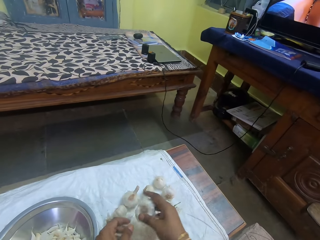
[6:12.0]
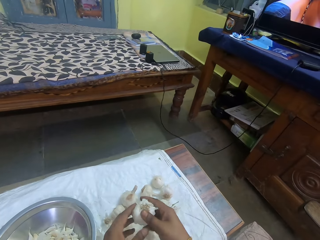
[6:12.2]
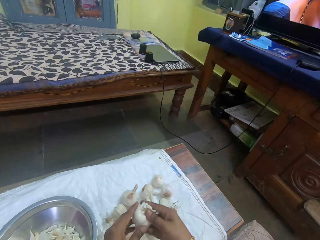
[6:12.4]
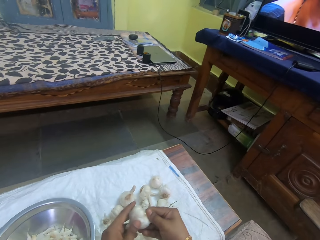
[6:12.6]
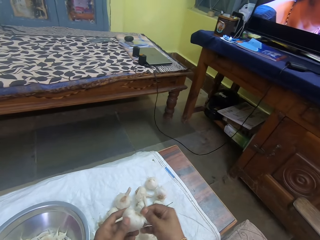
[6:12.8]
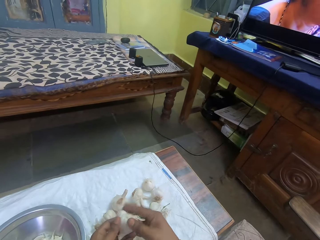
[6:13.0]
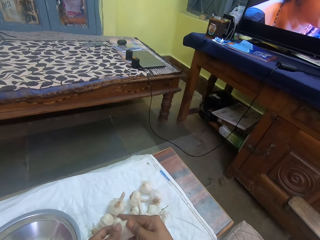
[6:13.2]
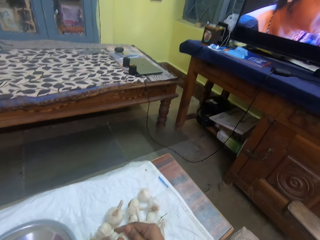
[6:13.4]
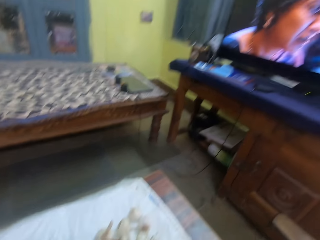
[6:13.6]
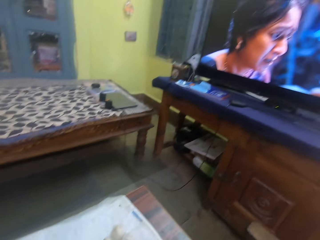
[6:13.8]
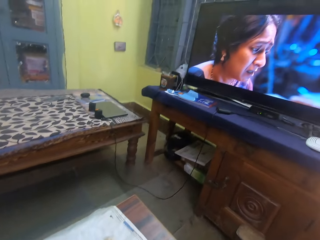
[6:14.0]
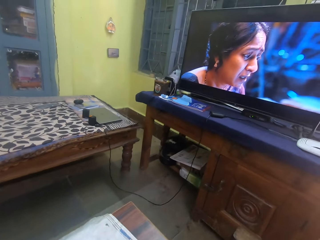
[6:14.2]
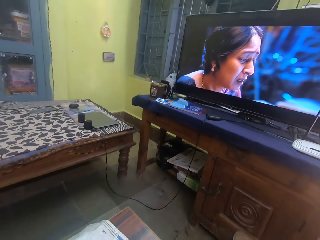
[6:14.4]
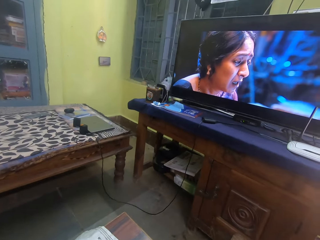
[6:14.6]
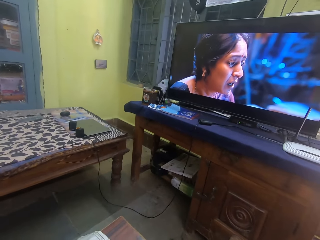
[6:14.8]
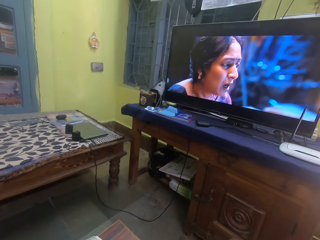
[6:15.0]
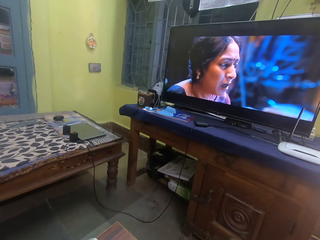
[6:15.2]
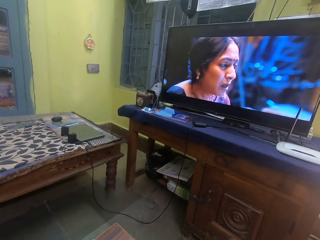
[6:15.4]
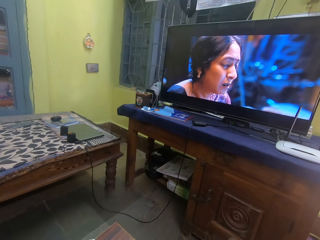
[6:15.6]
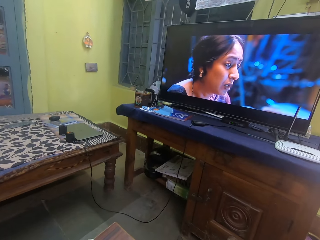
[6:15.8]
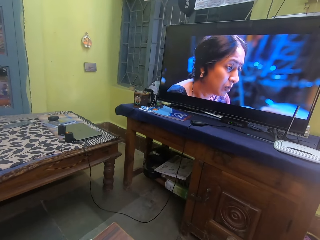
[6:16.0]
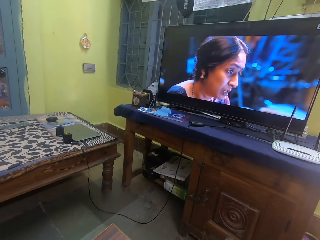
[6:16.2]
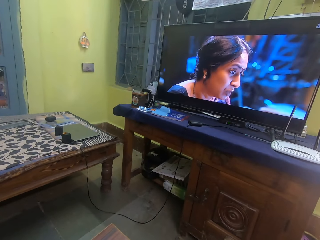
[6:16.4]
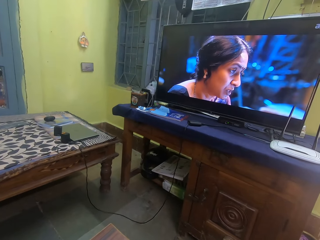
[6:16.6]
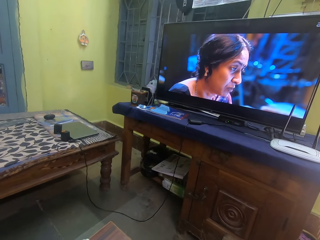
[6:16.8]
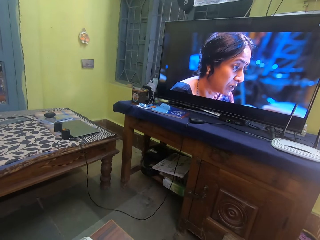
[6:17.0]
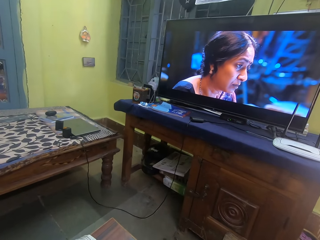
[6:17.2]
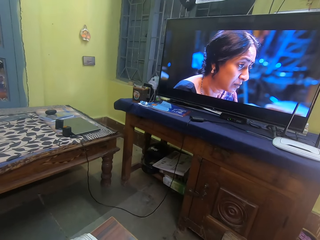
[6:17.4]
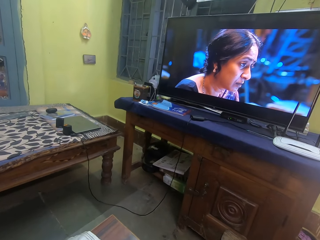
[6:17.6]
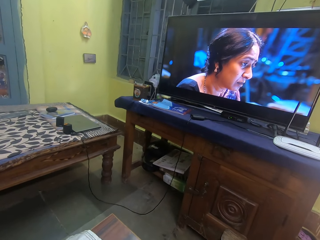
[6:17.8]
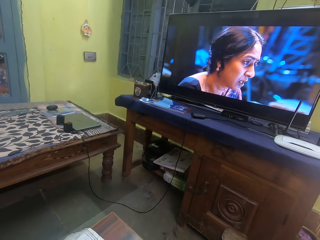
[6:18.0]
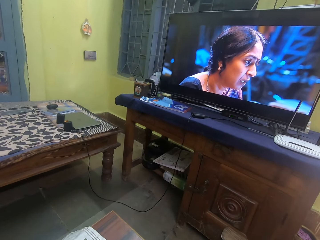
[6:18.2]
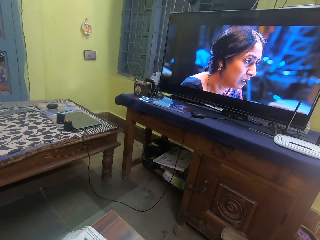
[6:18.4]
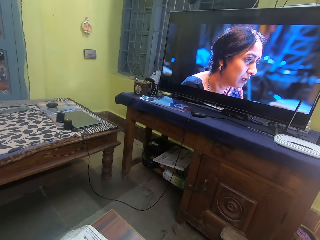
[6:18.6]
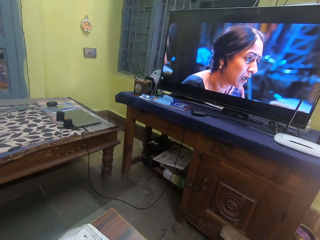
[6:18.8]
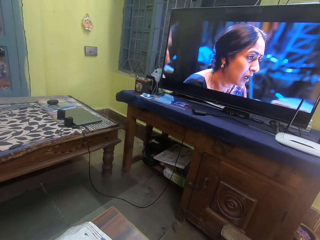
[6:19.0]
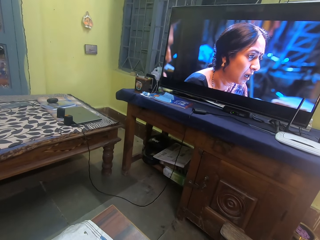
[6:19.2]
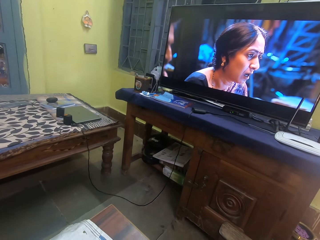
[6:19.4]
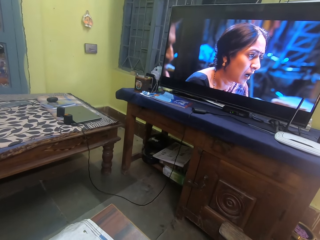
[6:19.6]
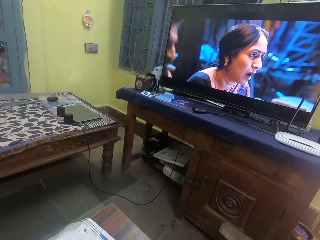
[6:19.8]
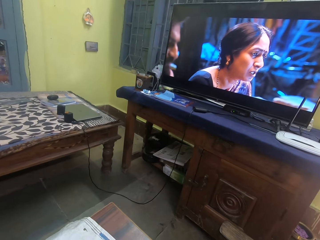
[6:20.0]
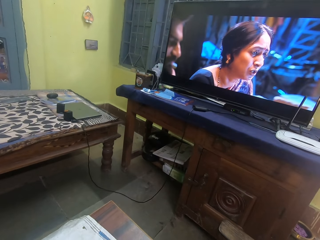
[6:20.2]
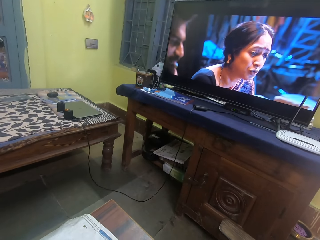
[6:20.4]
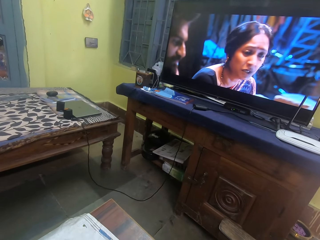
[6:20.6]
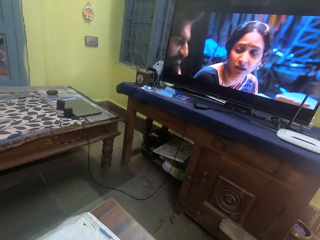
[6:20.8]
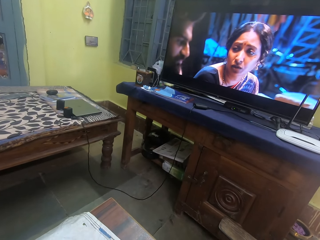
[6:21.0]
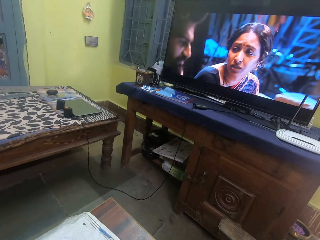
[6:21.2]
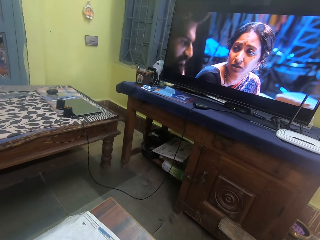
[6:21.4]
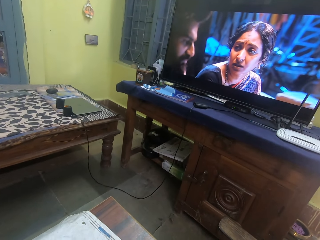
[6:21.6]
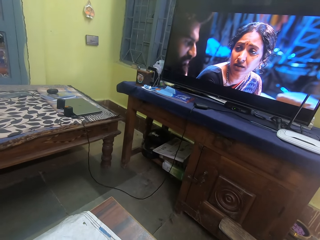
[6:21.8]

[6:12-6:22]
The camera wearer picks up a garlic and peels the garlic with a hand. They watch a television.

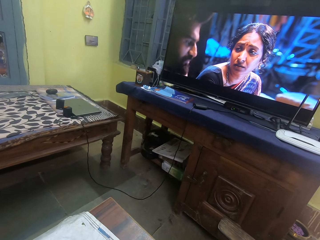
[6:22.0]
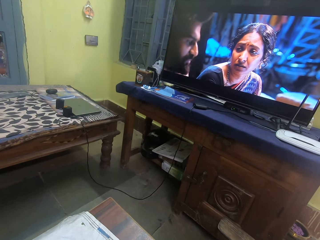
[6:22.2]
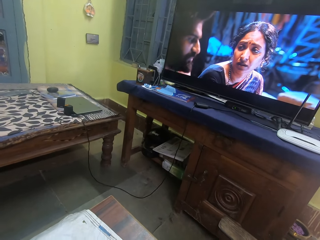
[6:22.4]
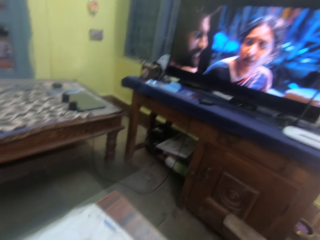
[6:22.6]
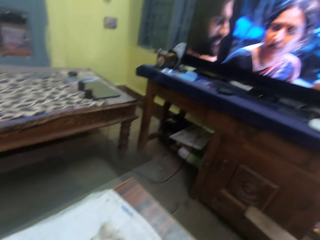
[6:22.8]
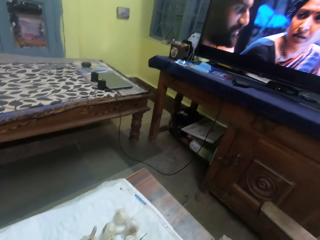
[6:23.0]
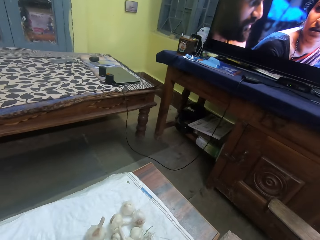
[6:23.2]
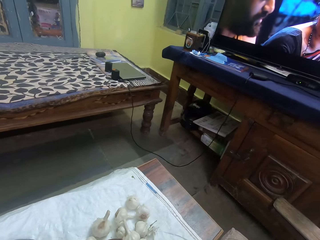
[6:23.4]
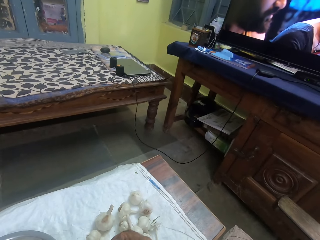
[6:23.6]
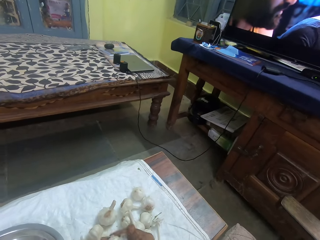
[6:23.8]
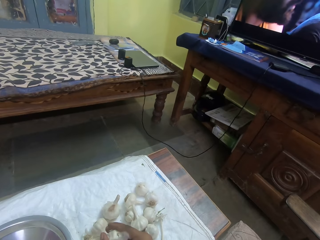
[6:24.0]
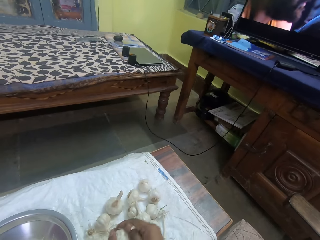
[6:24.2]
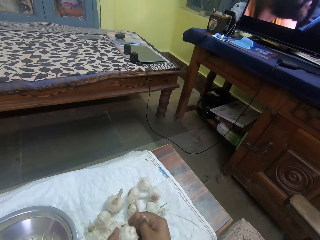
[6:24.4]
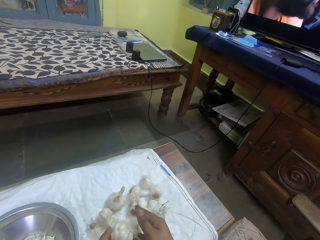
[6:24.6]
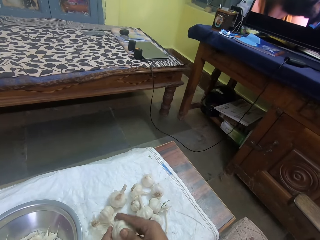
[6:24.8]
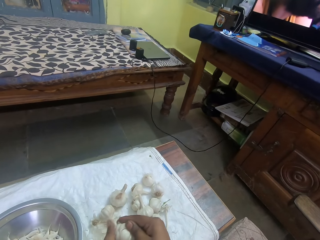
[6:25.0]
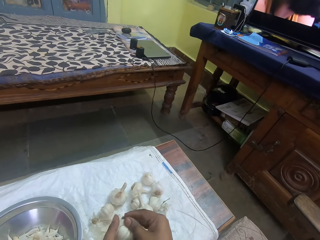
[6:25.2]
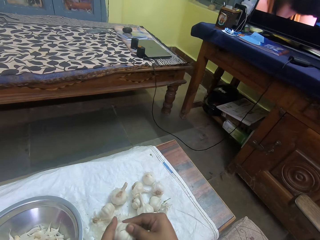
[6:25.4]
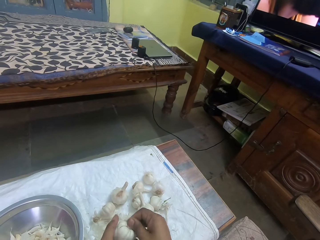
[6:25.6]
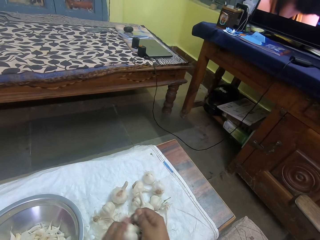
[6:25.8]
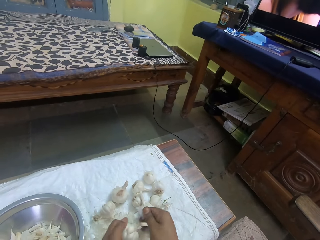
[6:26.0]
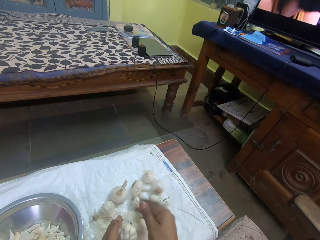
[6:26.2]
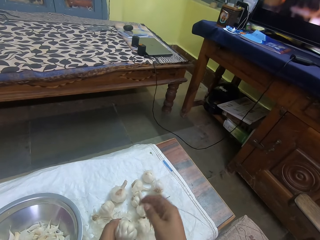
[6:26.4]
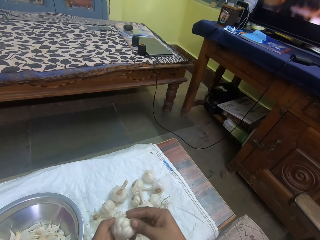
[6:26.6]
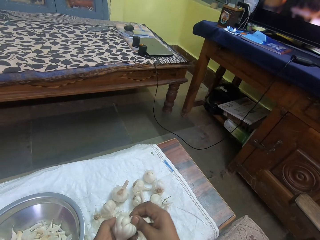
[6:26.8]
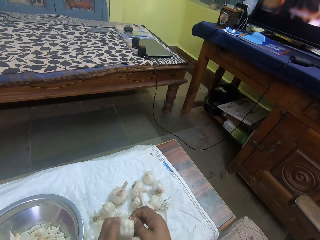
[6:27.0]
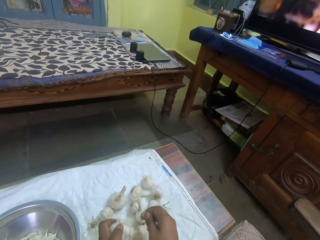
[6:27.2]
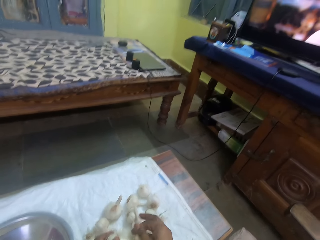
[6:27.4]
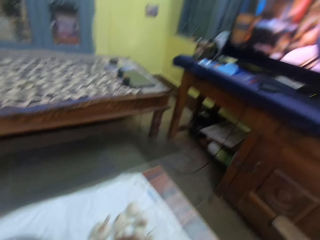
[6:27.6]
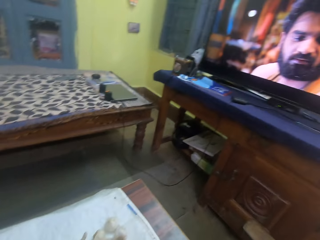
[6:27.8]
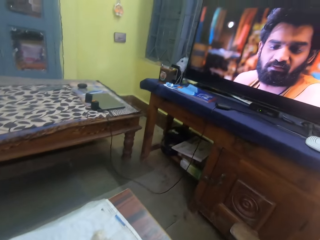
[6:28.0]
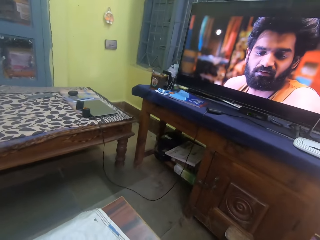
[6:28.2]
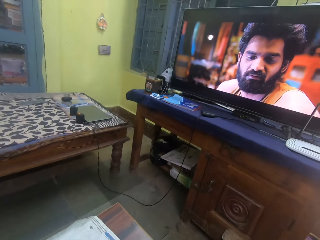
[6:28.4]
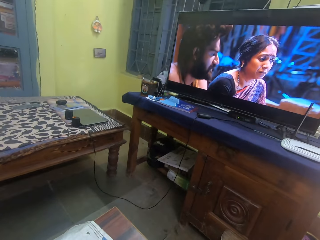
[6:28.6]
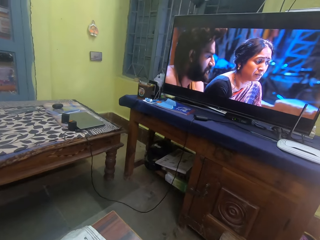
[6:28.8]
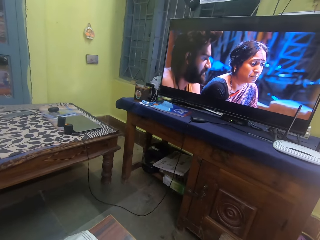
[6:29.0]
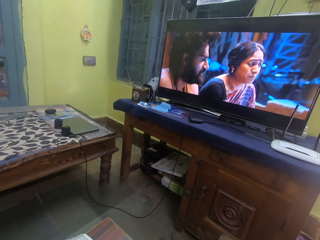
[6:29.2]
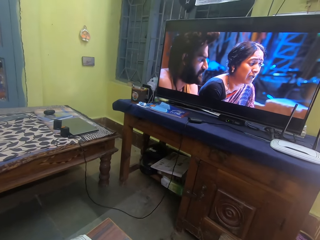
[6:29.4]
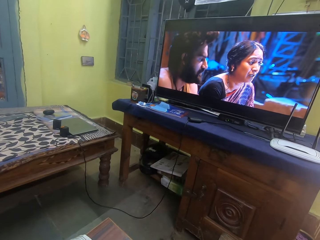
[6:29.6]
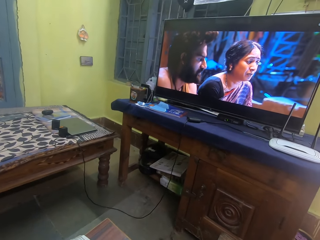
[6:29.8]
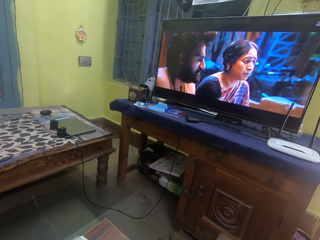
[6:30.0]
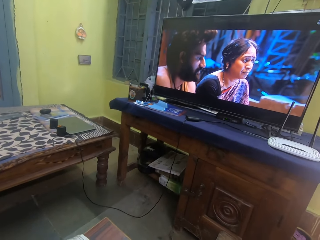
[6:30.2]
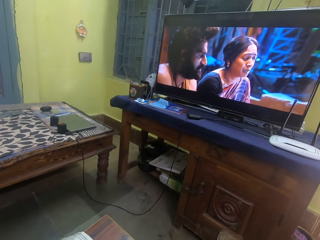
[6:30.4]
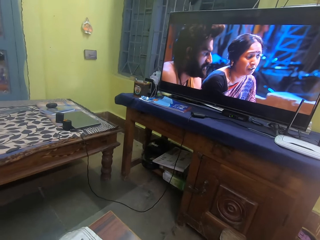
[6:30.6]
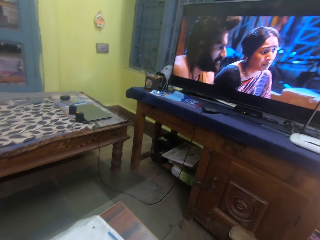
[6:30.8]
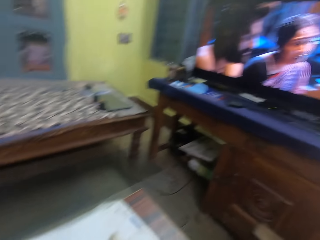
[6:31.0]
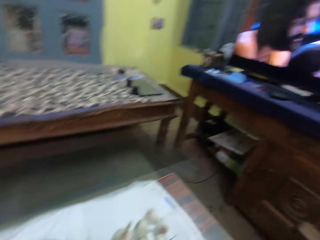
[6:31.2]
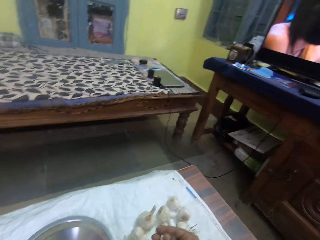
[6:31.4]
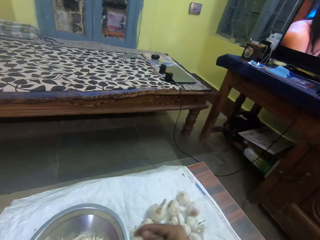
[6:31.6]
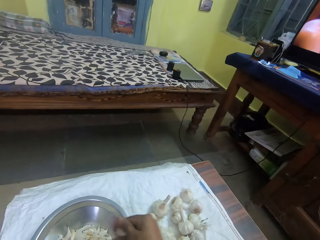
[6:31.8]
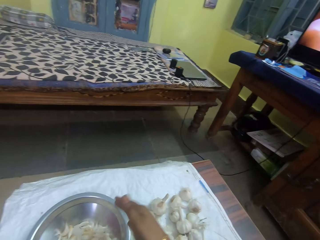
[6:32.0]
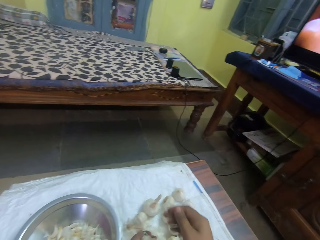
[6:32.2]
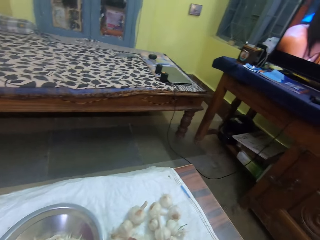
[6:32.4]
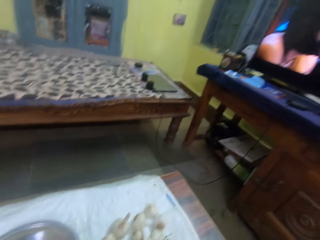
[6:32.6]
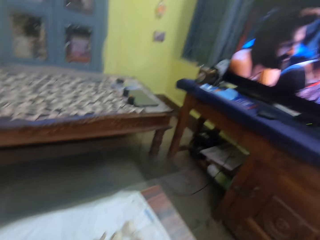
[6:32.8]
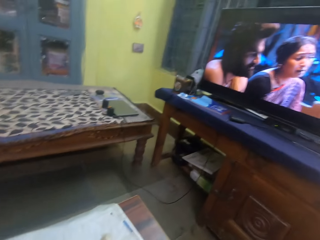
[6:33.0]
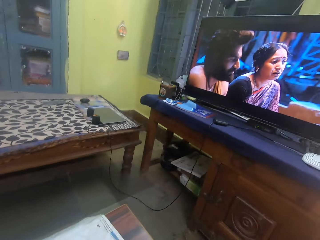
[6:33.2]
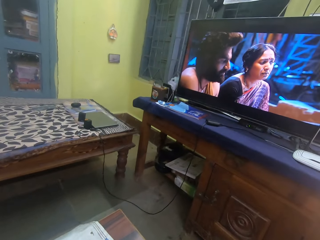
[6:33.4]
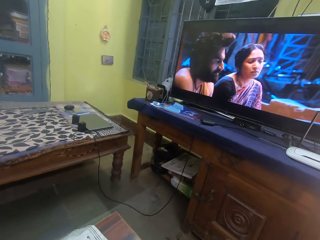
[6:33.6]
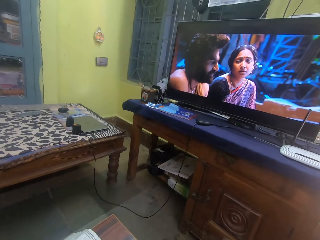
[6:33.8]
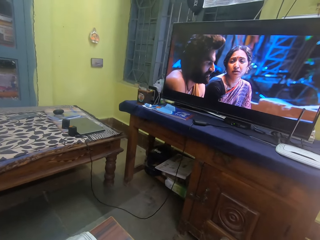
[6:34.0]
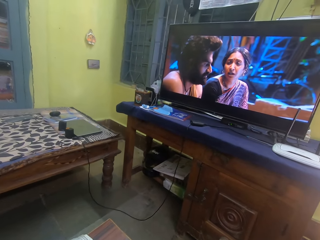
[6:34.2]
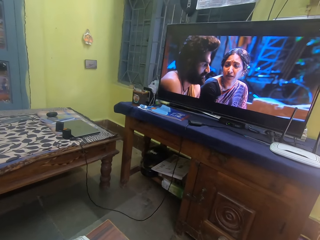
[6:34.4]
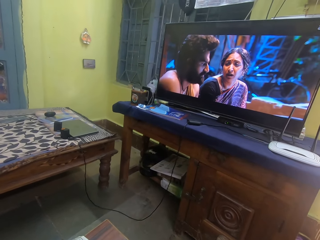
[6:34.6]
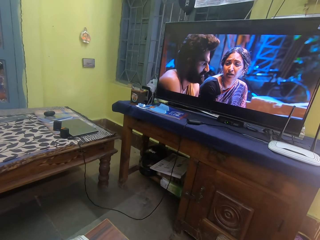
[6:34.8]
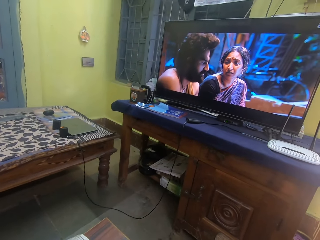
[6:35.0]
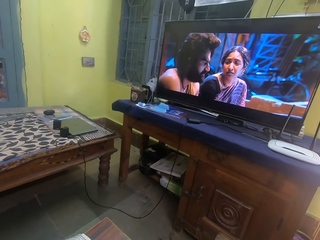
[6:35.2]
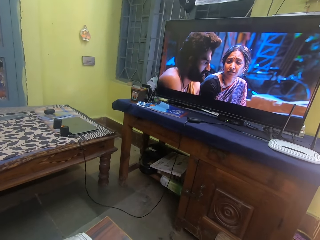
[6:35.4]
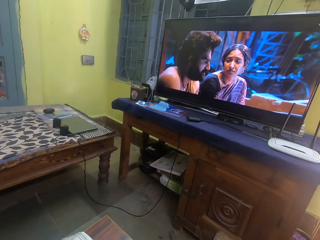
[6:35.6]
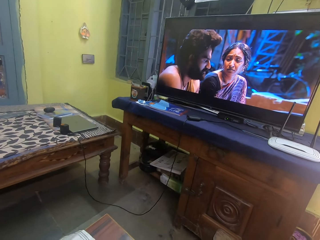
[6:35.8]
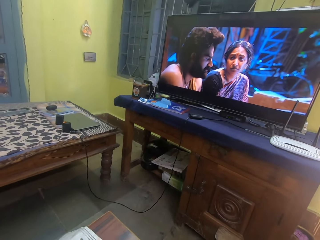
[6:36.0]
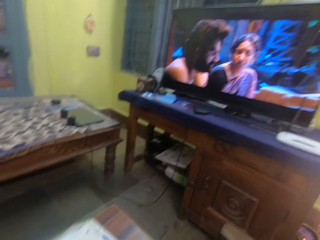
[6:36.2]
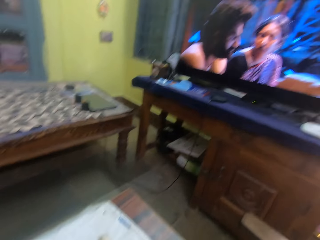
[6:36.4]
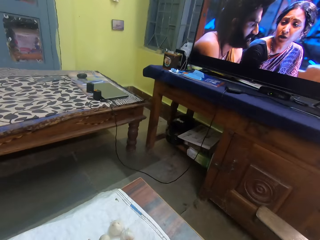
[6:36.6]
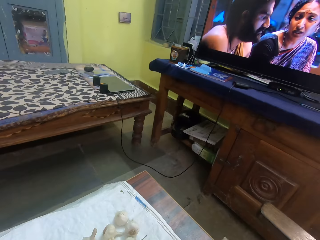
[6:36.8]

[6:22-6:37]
The camera wearer peels garlic with a hand. They drop a garlic peel on a table. They watch a television. They drop the garlic in a bowl. They watch the television.
